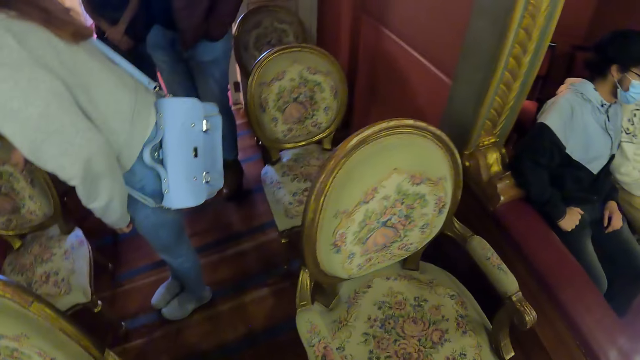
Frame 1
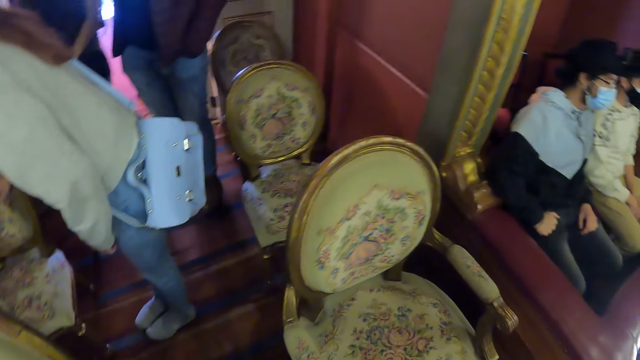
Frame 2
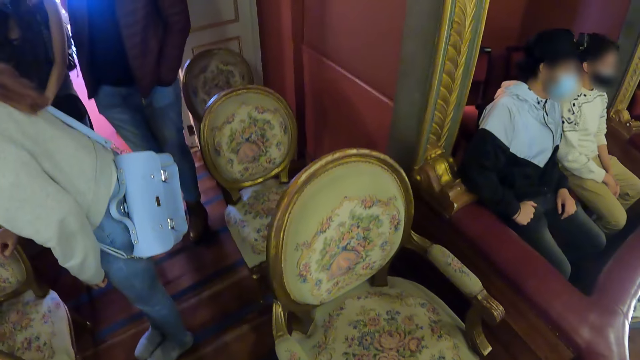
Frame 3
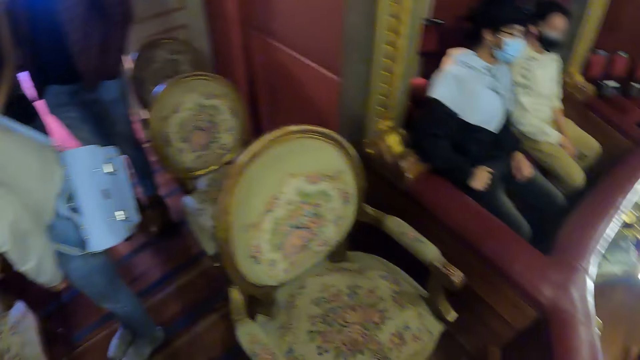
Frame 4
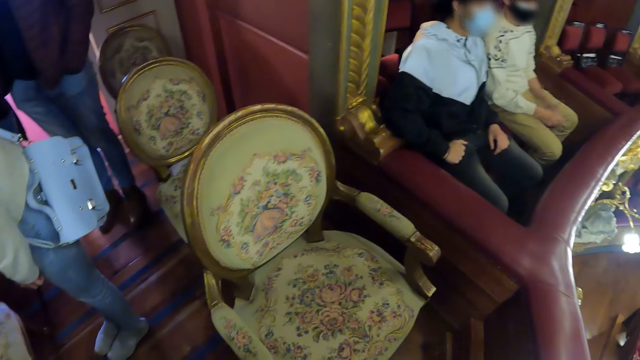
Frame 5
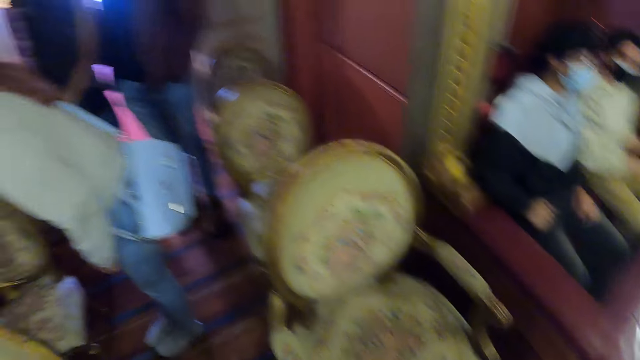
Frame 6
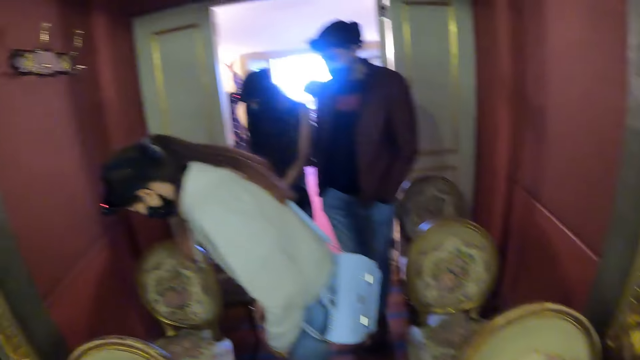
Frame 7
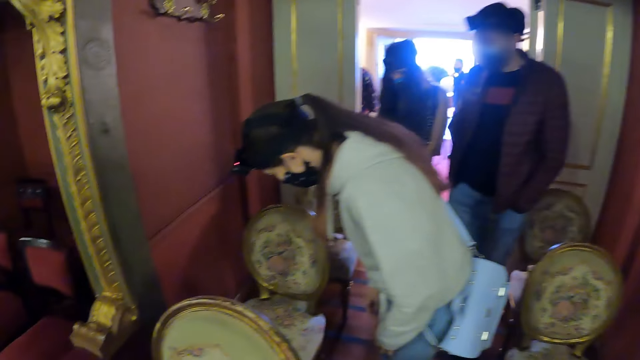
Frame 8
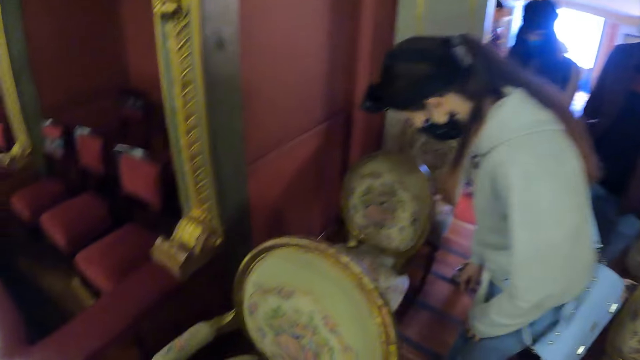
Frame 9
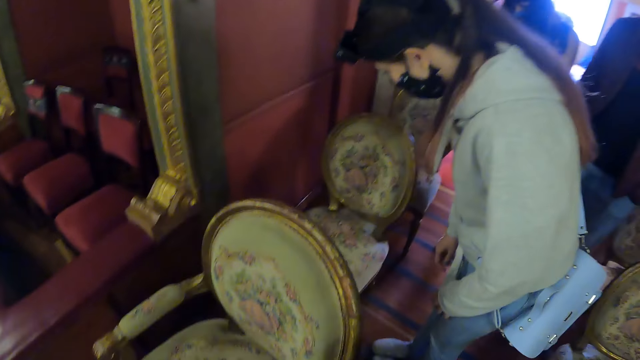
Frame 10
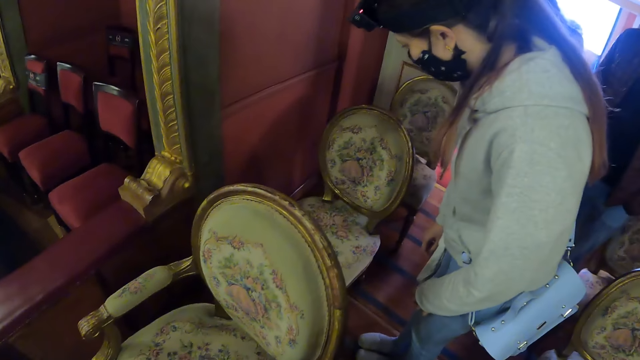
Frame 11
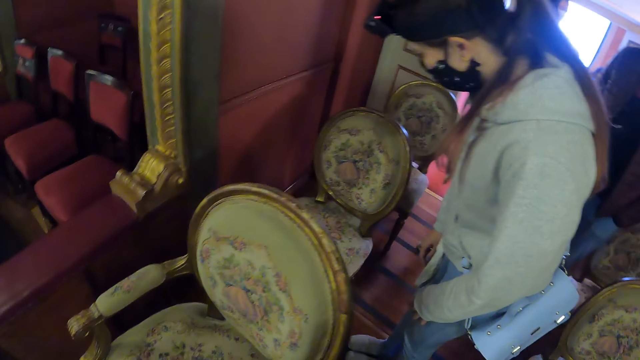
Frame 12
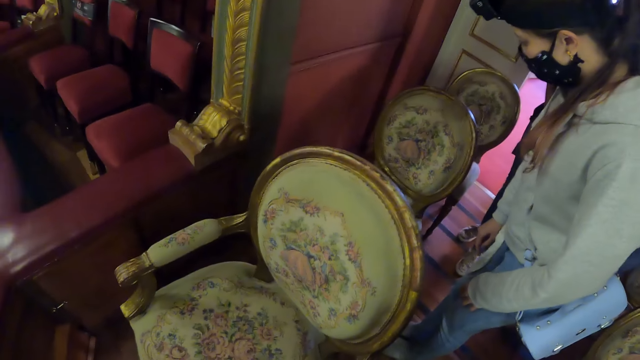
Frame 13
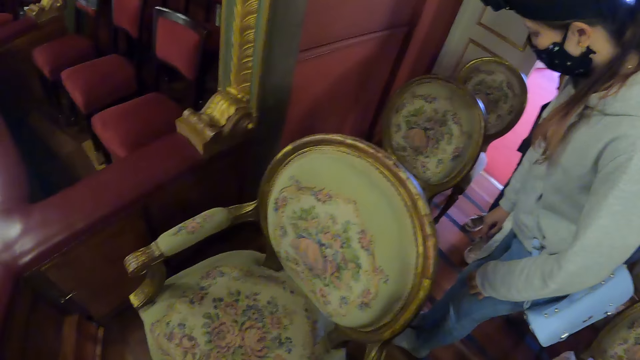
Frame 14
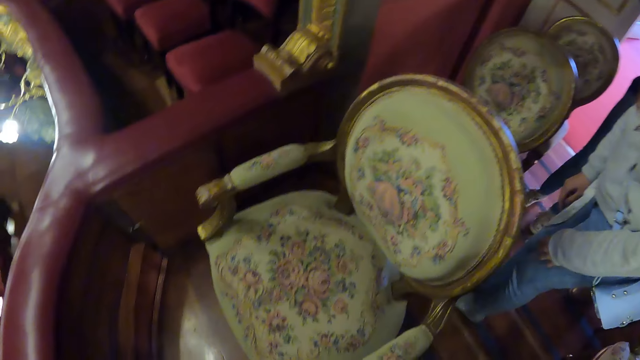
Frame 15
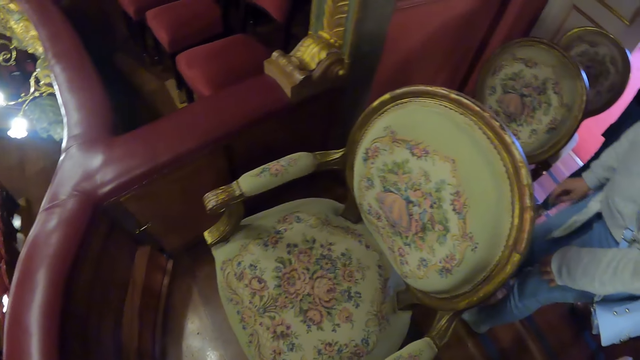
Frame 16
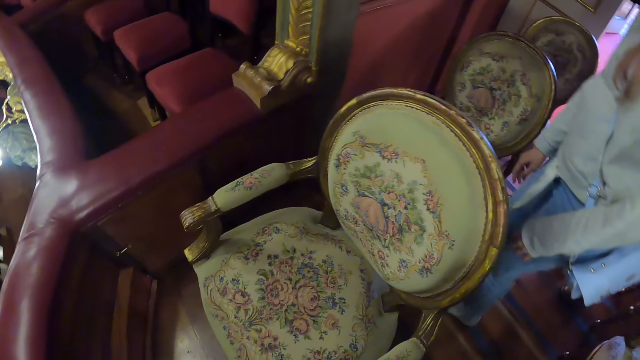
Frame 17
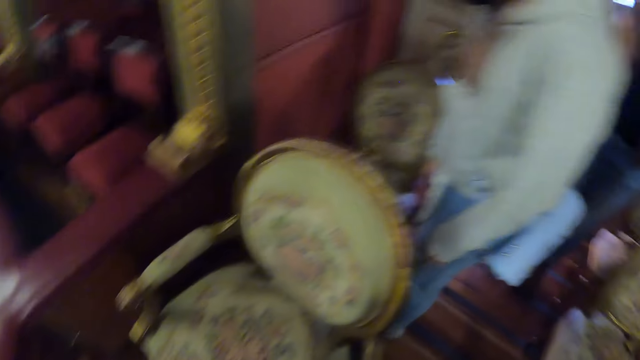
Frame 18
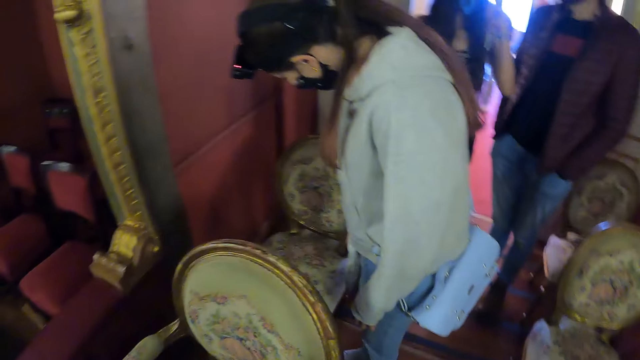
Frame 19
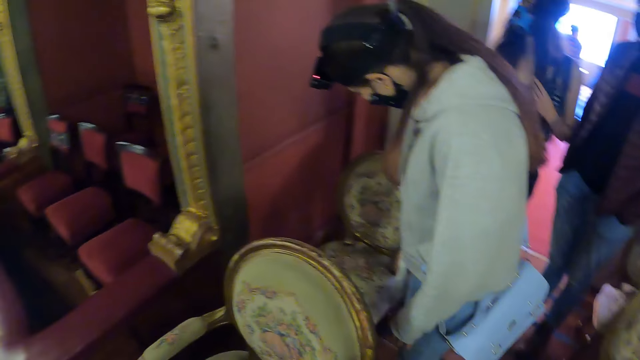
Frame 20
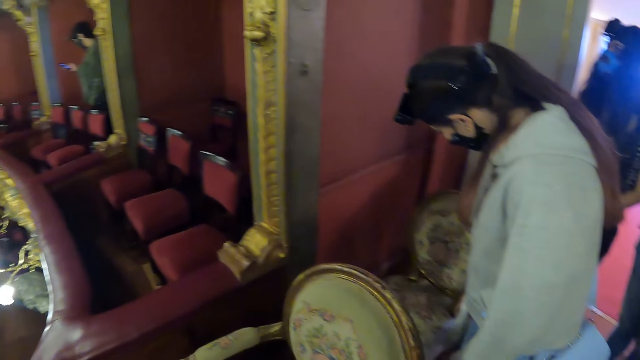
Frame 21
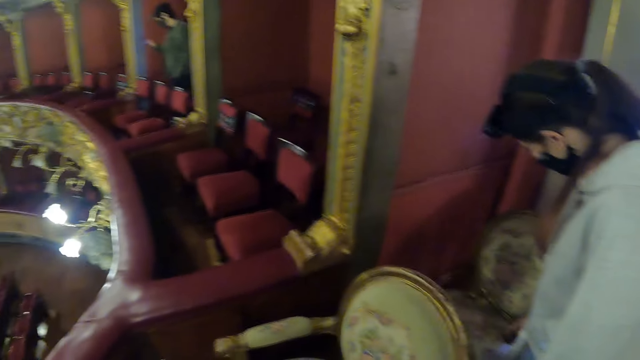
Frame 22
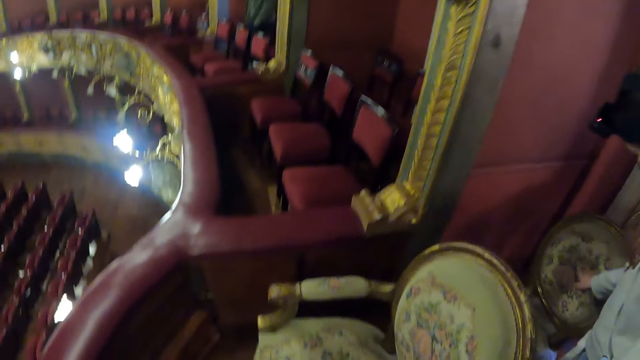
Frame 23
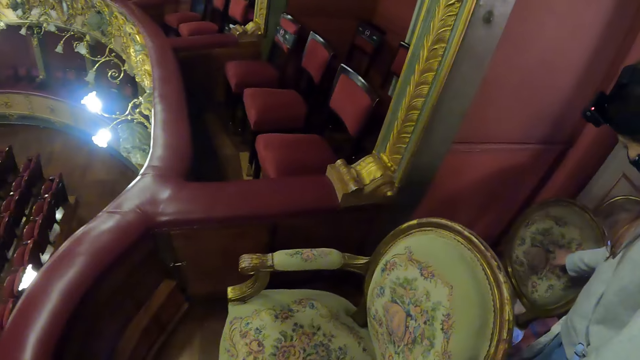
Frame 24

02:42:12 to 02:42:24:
The camera wearer looks at the chair. They look around the theater.

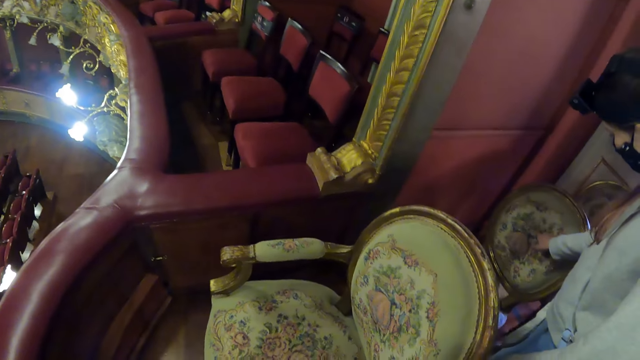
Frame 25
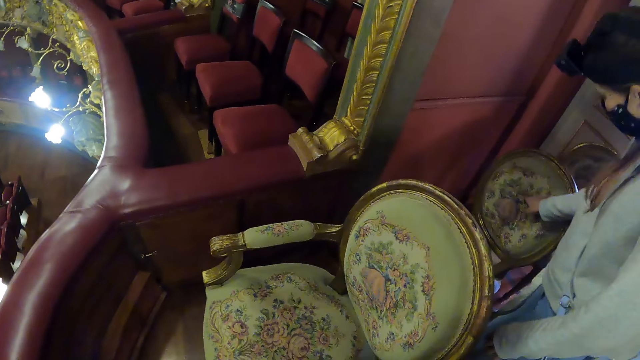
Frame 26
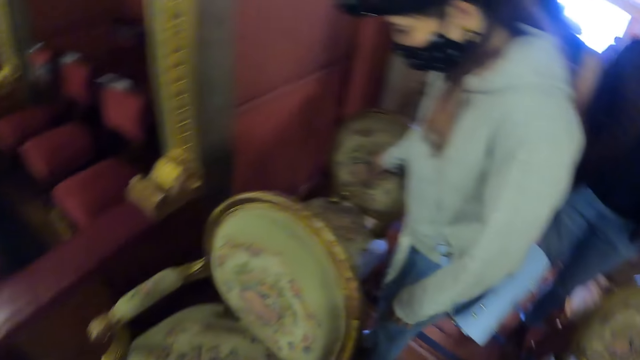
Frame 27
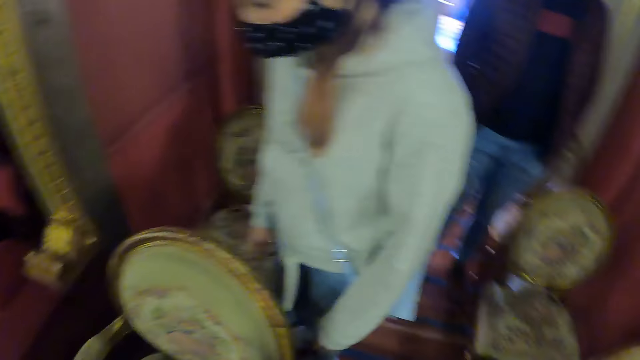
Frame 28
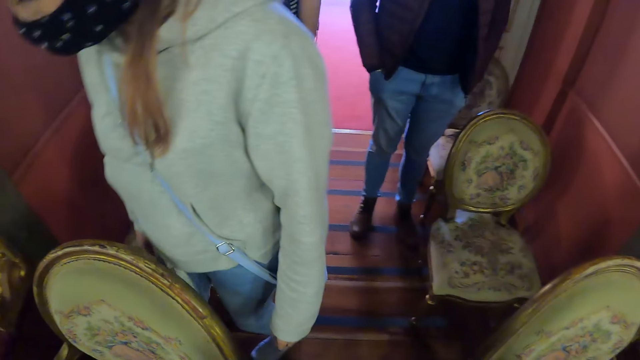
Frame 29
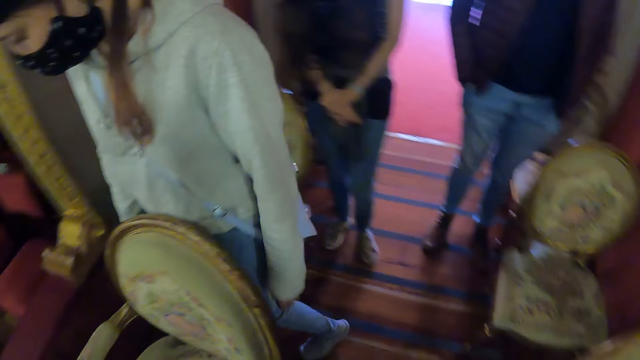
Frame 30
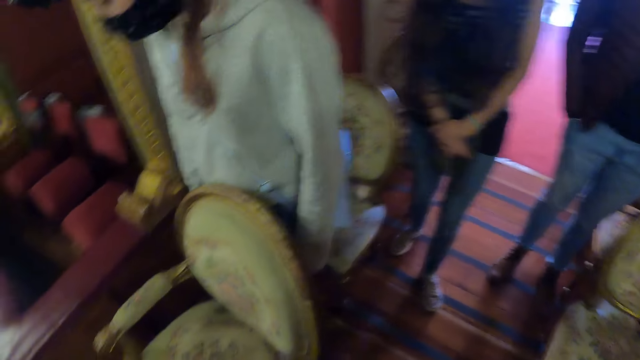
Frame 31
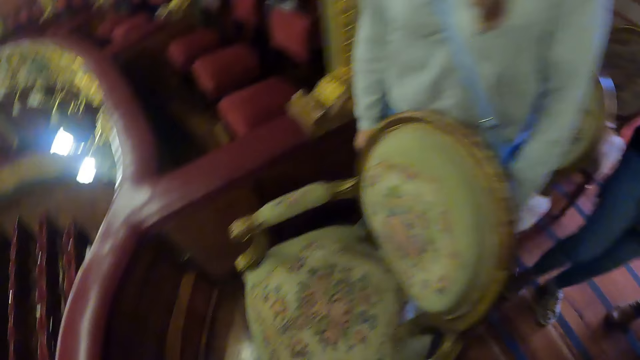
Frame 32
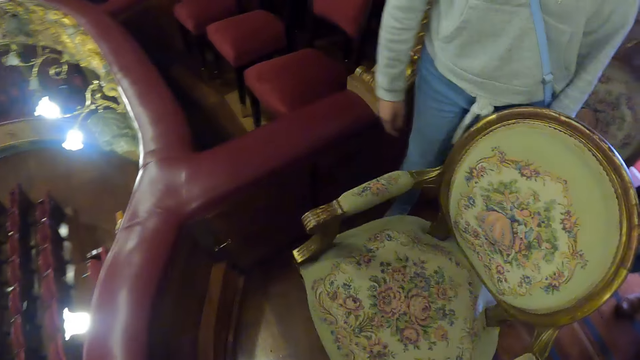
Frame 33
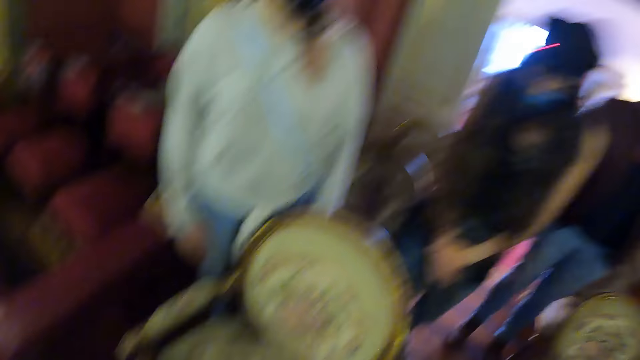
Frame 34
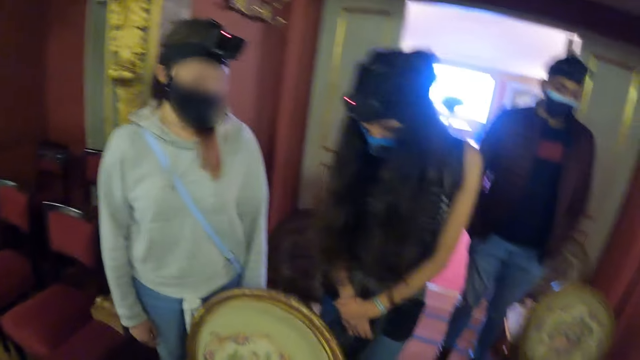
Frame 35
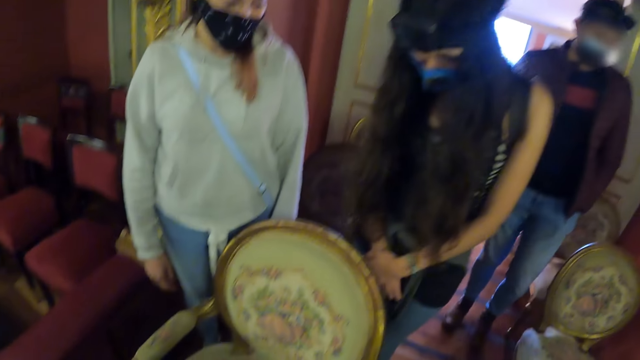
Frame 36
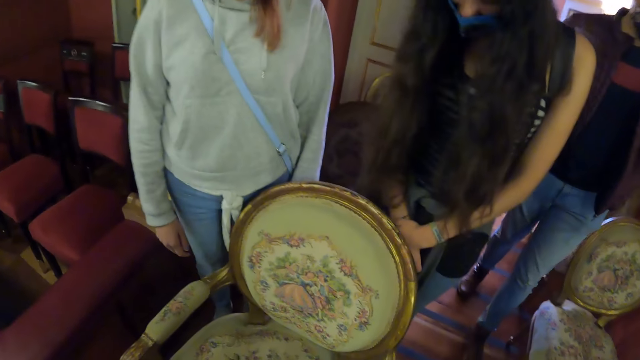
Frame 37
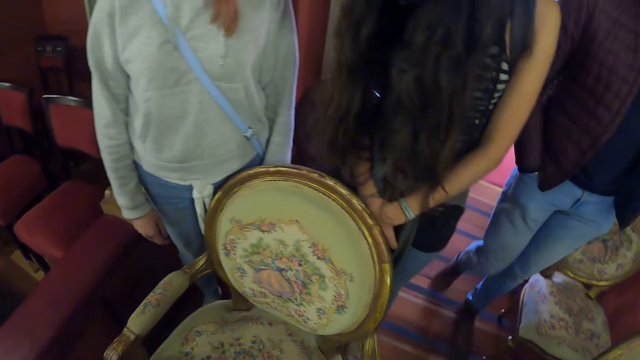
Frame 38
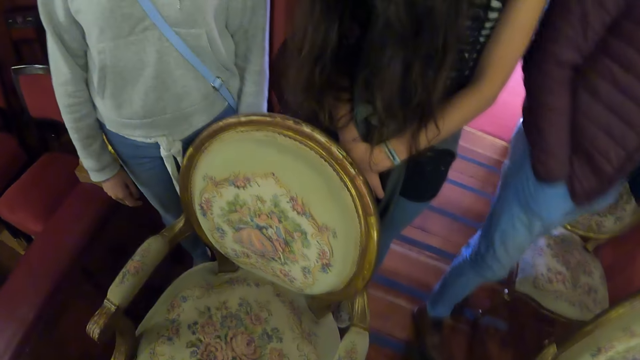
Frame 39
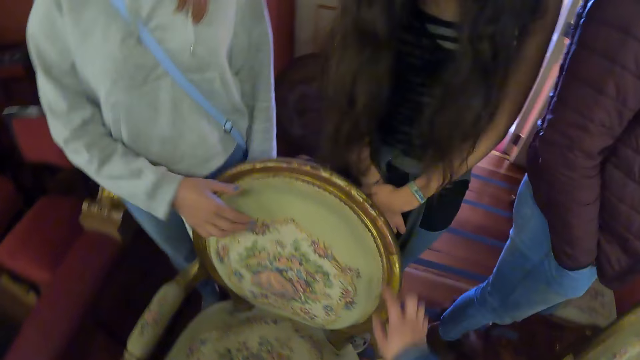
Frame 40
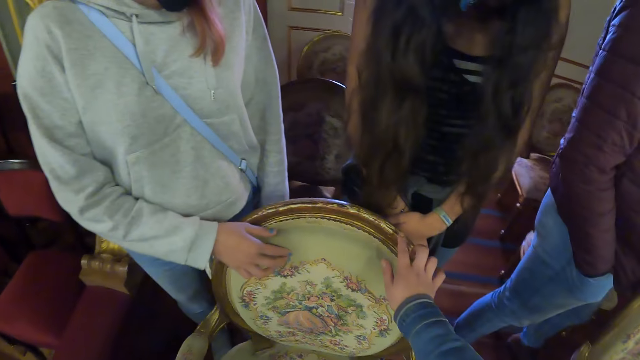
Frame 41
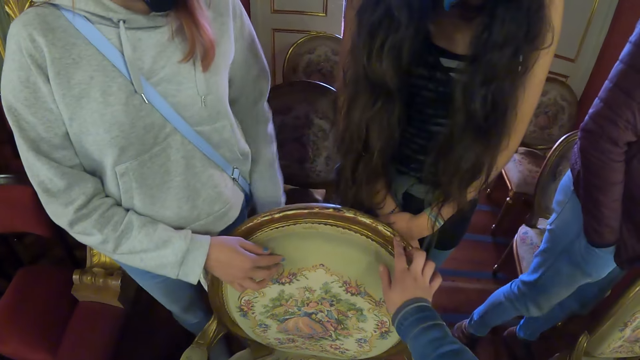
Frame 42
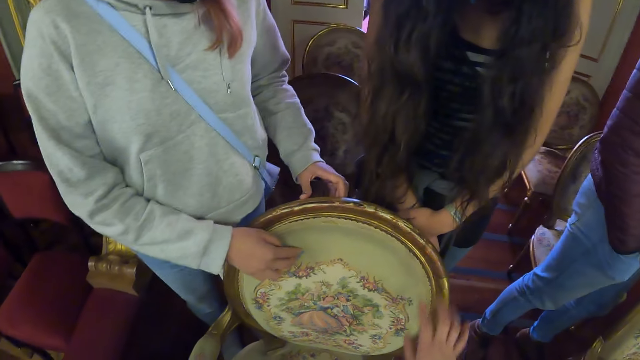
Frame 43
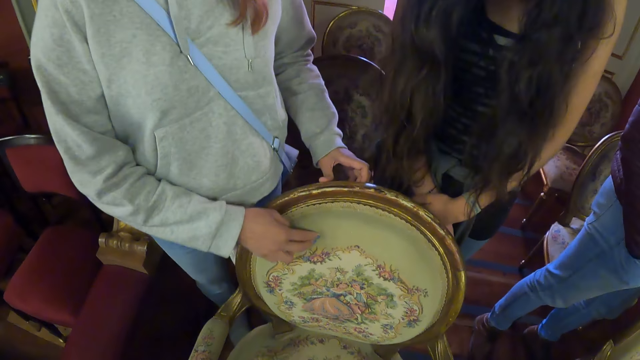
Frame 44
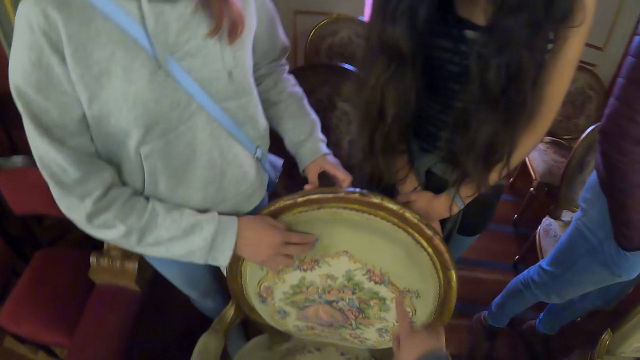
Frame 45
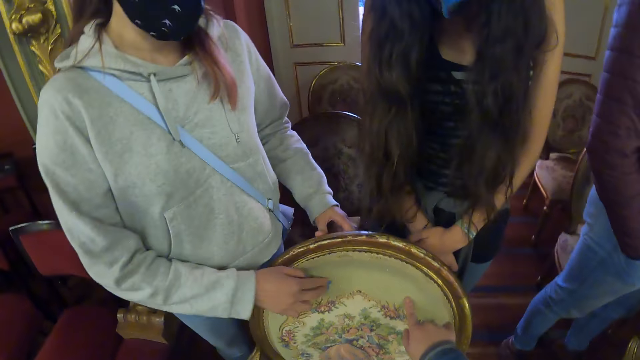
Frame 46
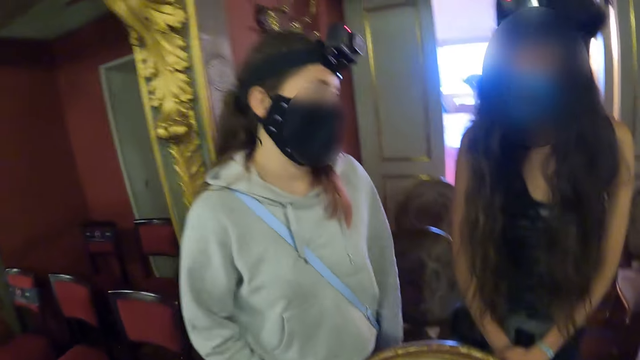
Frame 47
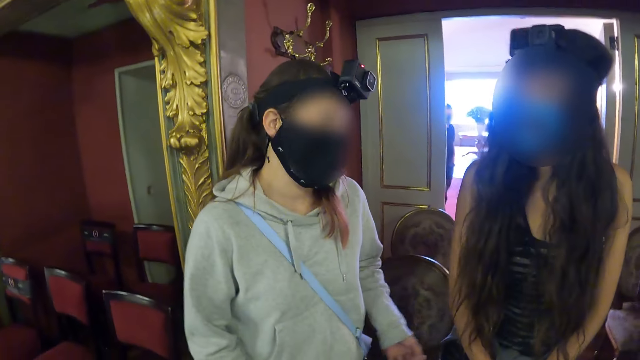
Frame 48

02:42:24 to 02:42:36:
The camera wearer holds the chair with the hand. They touch the chair. They remove the hand from the chair. They hold the chair with the hand.
